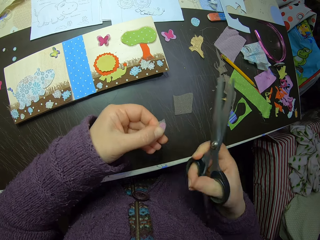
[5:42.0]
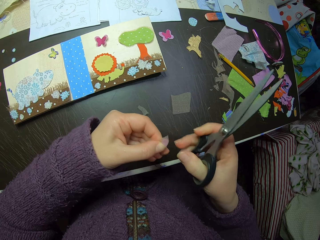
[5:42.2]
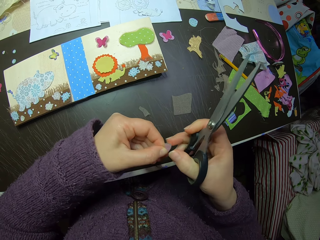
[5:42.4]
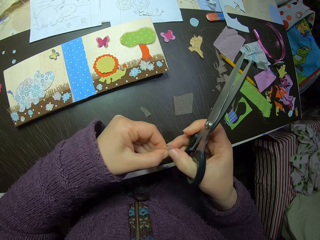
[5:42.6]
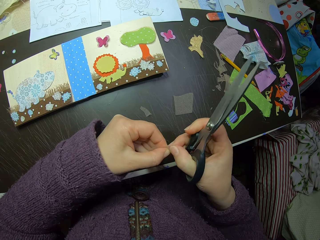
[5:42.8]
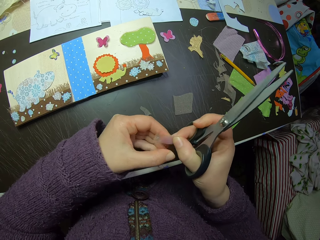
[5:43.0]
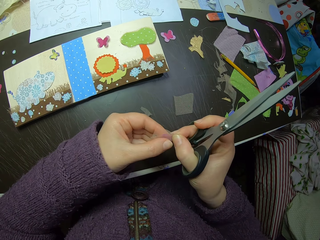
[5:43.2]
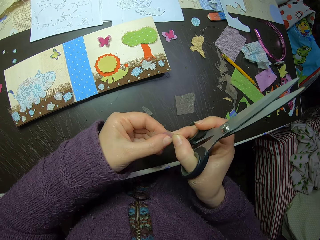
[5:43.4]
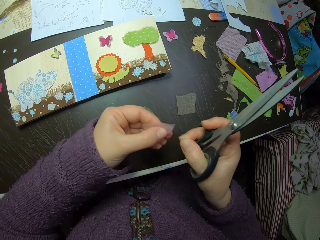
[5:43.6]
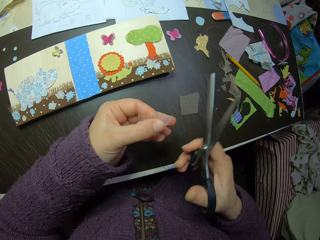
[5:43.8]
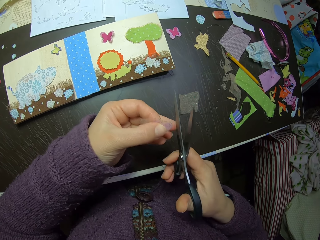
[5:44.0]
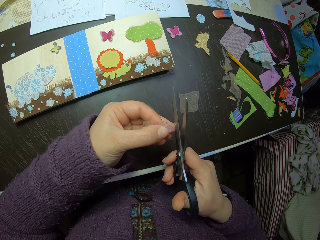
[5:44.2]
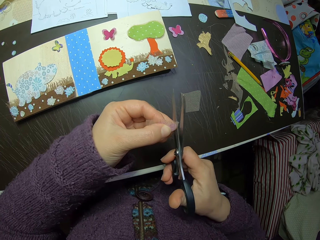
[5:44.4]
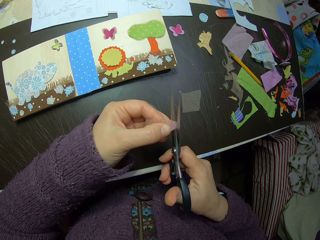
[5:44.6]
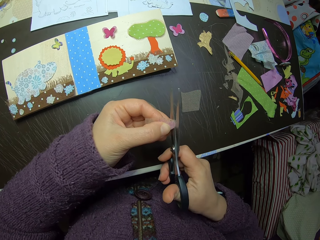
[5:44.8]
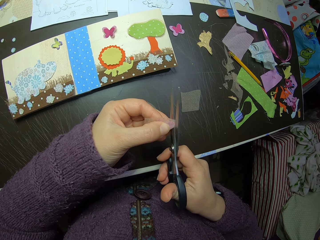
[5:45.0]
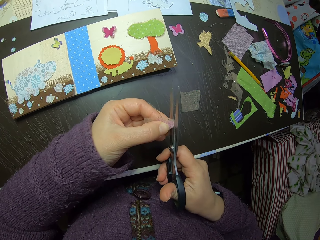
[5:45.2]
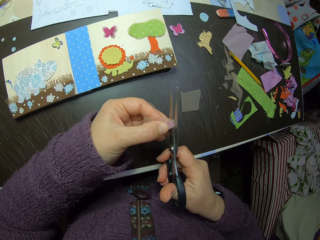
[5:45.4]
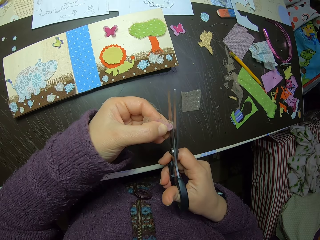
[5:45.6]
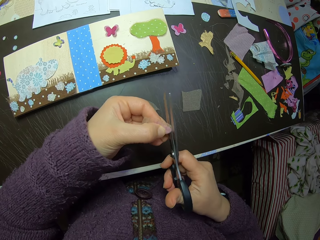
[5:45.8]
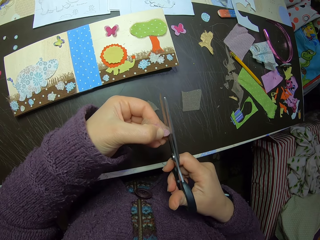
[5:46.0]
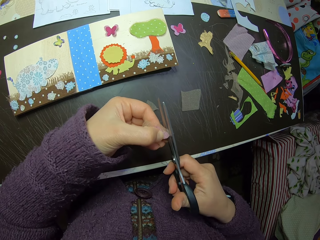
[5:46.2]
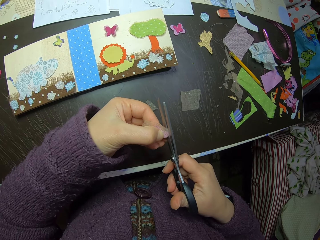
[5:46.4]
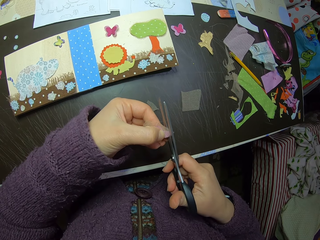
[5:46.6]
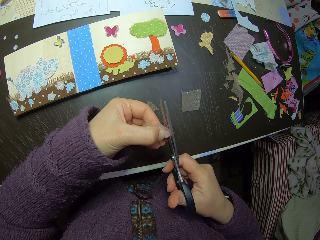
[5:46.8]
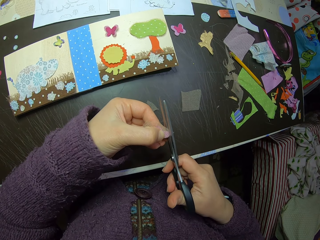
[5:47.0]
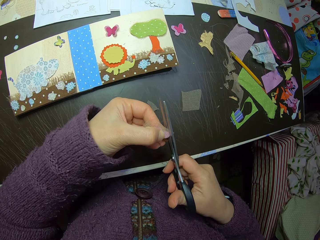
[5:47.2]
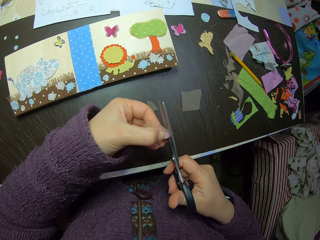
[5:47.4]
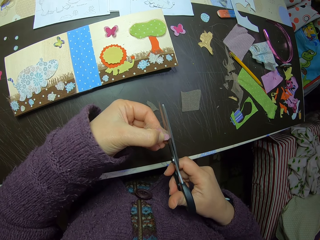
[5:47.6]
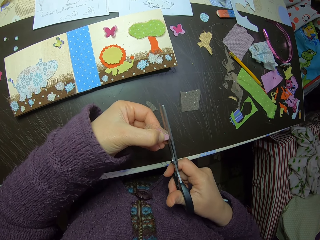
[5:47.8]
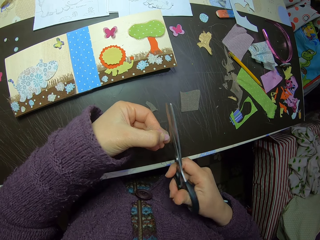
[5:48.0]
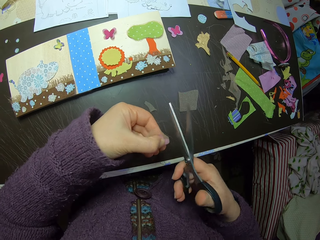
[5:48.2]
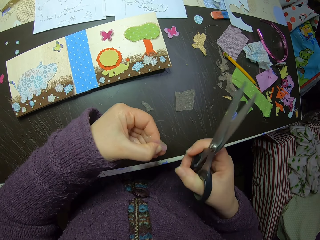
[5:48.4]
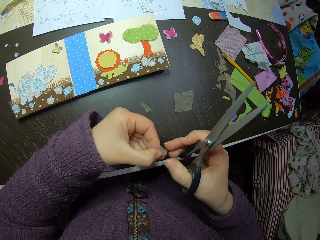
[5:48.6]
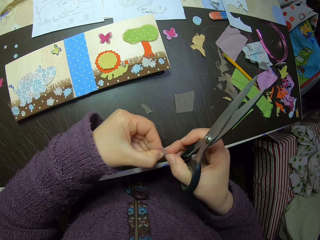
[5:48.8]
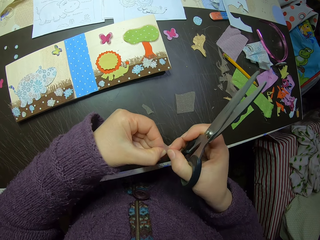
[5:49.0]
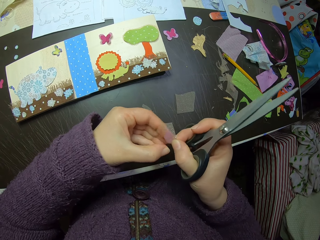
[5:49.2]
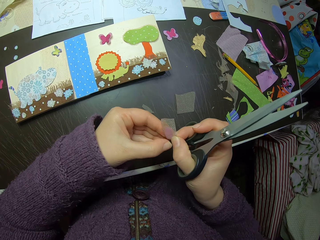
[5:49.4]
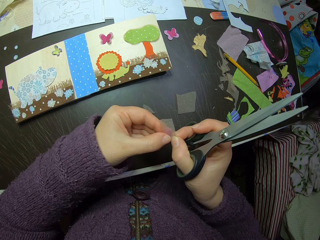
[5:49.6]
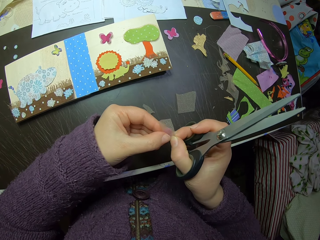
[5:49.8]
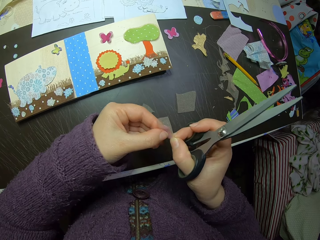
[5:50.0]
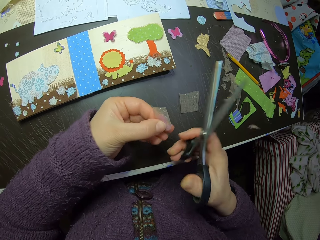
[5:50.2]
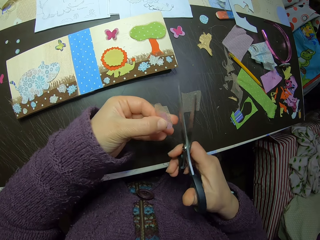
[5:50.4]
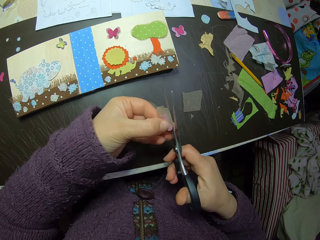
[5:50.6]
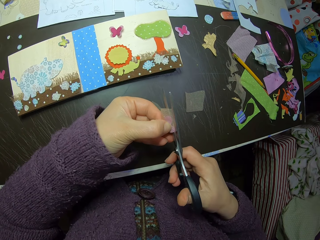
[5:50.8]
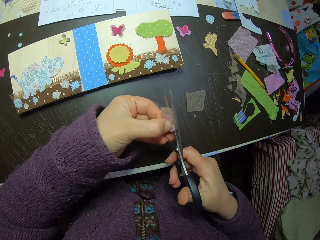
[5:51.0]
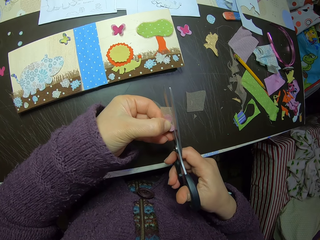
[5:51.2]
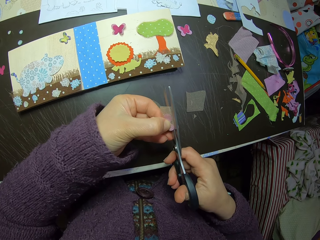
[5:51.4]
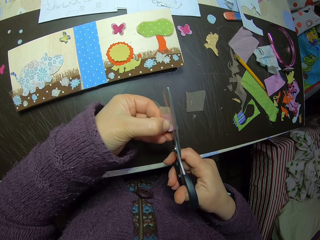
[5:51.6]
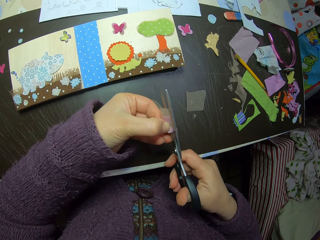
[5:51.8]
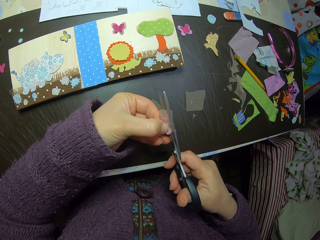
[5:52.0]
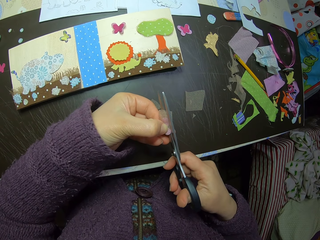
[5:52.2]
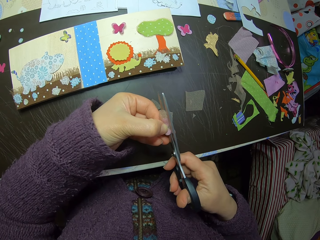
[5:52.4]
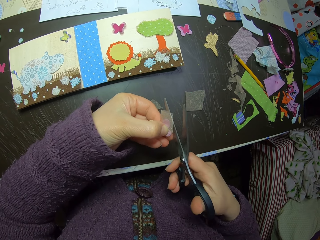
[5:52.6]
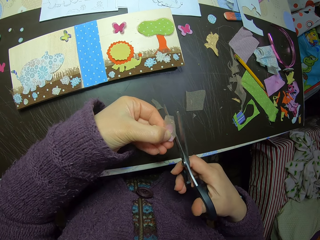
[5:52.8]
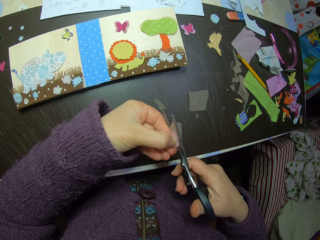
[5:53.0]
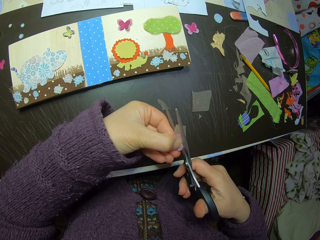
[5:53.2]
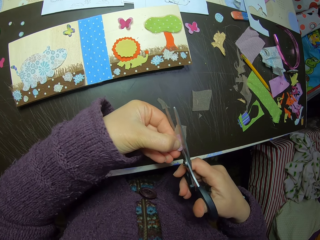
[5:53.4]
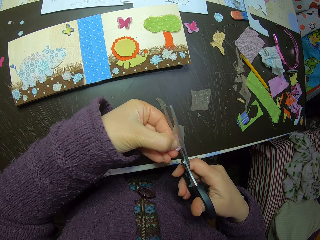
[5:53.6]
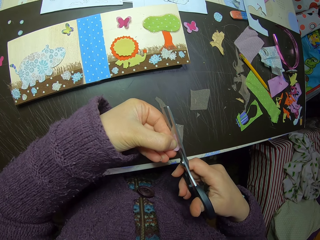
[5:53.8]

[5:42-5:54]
The camera wearer drops the piece of fabric on the table. They hold the folded butterfly paper cutting and fabric with both hands. They cut the fabric.

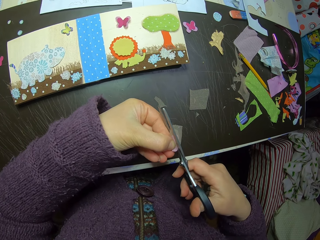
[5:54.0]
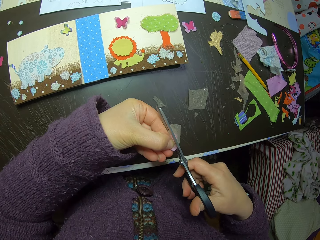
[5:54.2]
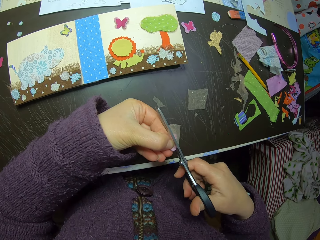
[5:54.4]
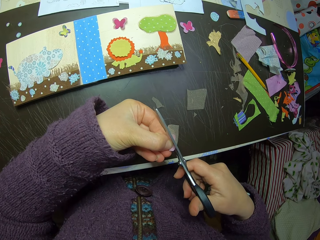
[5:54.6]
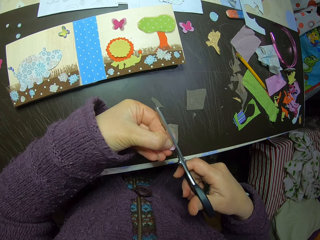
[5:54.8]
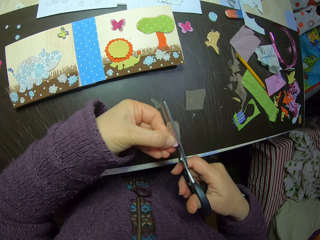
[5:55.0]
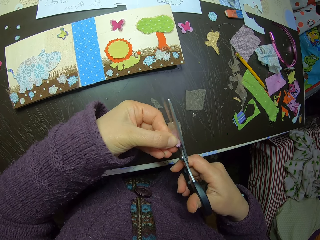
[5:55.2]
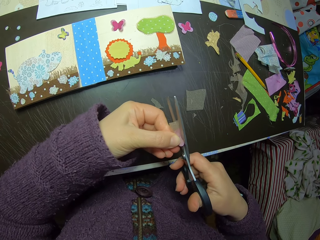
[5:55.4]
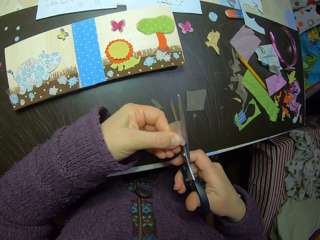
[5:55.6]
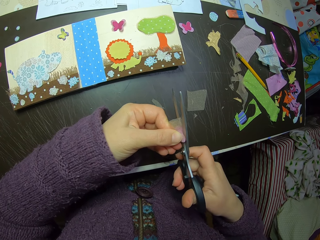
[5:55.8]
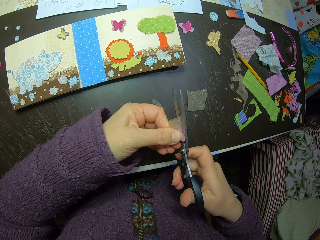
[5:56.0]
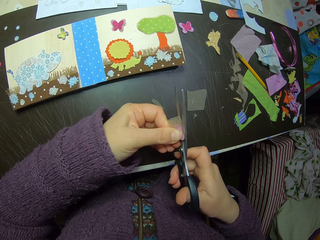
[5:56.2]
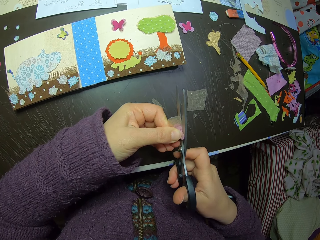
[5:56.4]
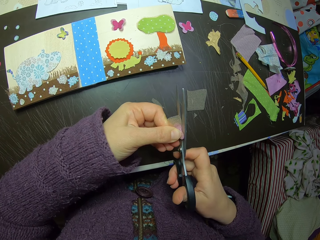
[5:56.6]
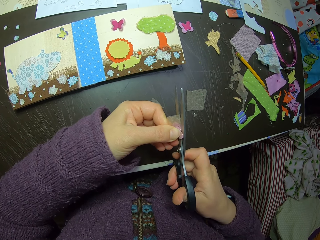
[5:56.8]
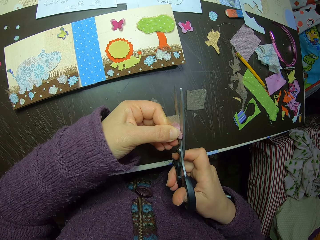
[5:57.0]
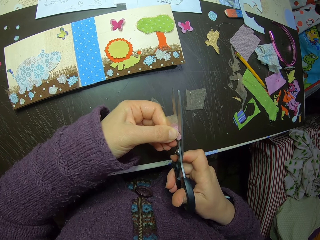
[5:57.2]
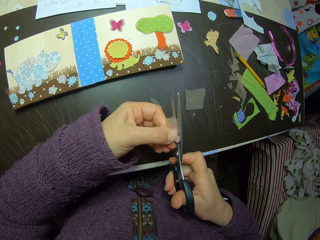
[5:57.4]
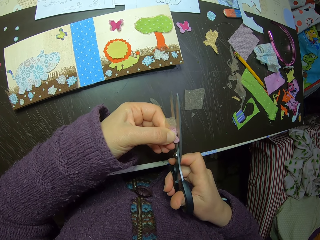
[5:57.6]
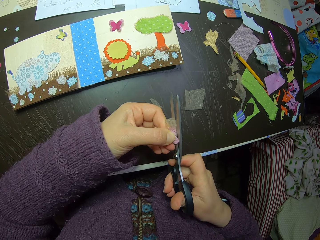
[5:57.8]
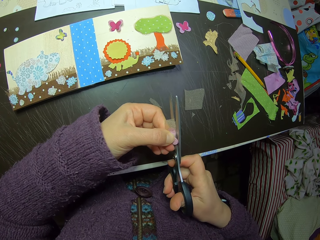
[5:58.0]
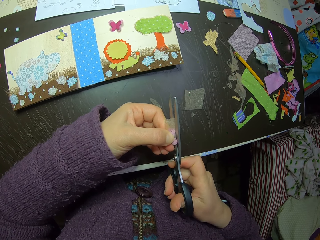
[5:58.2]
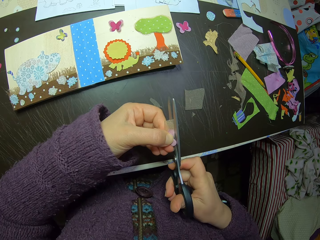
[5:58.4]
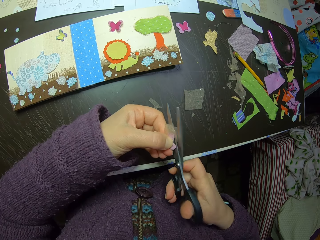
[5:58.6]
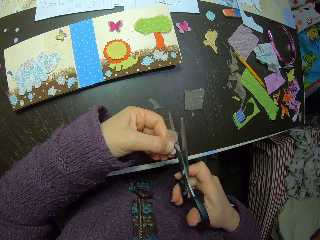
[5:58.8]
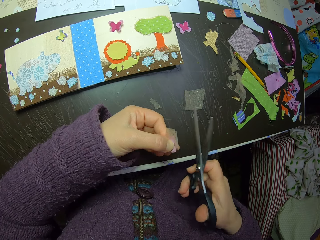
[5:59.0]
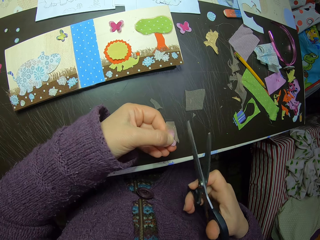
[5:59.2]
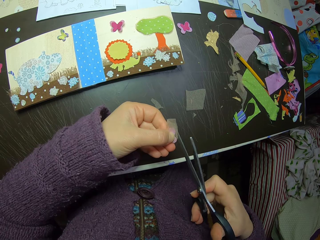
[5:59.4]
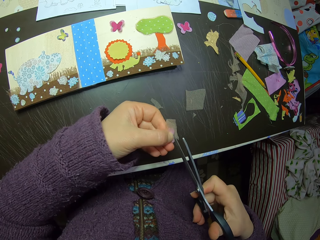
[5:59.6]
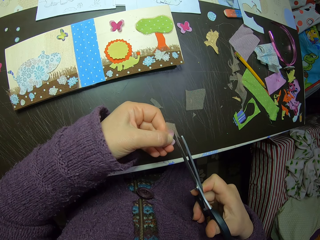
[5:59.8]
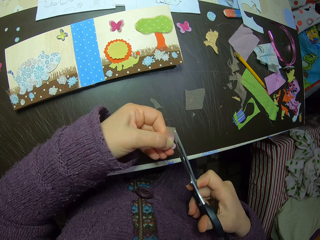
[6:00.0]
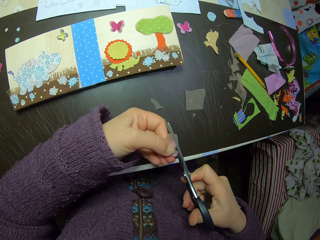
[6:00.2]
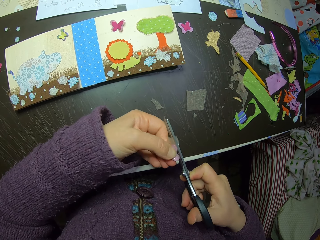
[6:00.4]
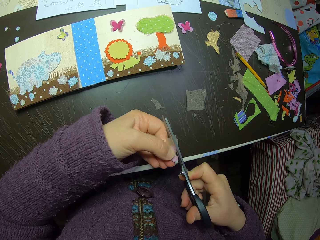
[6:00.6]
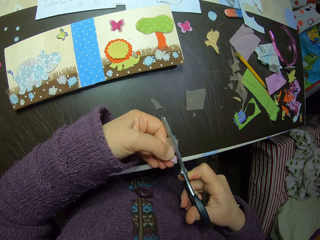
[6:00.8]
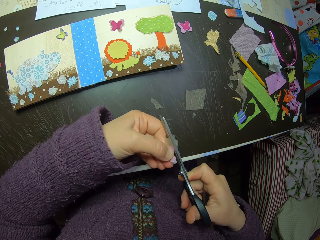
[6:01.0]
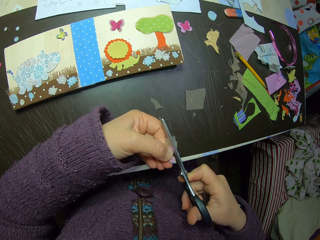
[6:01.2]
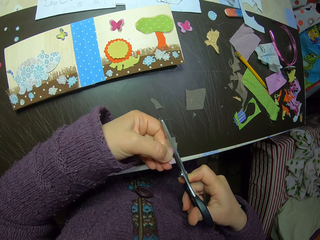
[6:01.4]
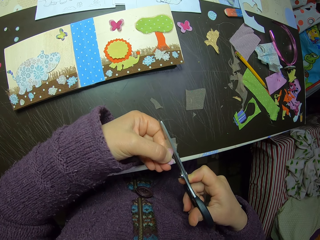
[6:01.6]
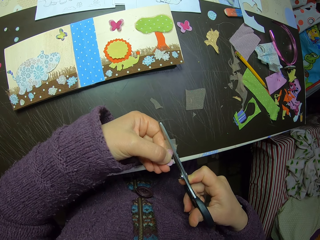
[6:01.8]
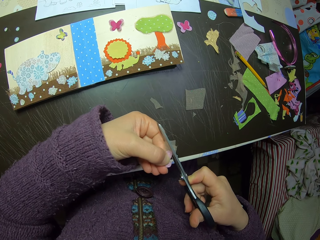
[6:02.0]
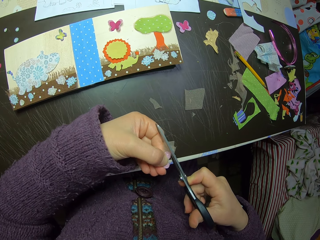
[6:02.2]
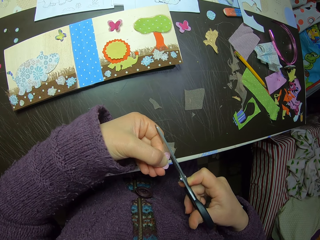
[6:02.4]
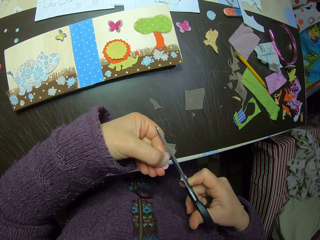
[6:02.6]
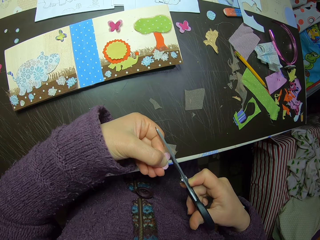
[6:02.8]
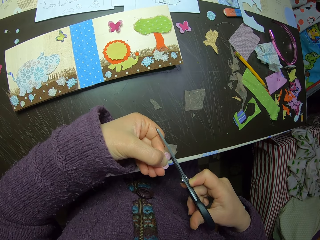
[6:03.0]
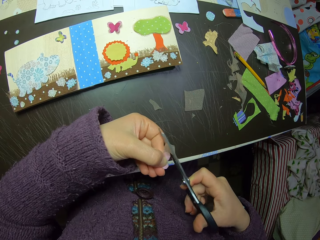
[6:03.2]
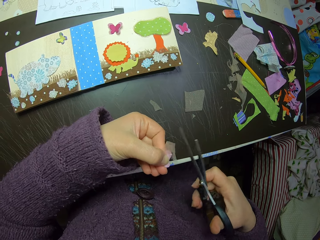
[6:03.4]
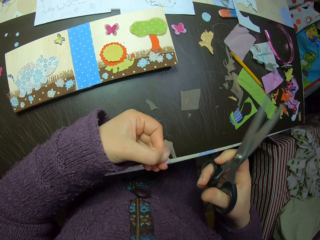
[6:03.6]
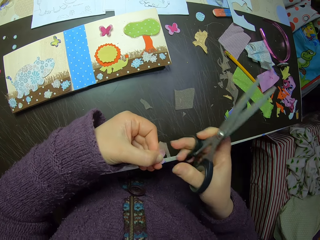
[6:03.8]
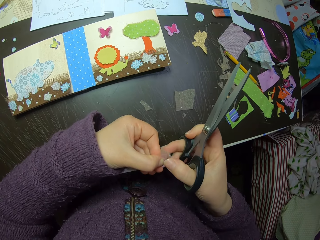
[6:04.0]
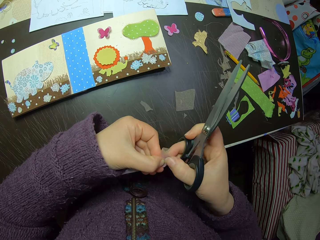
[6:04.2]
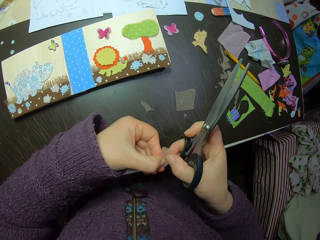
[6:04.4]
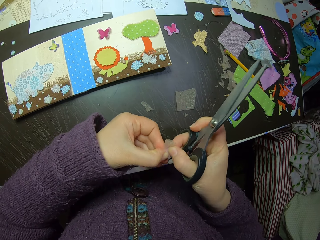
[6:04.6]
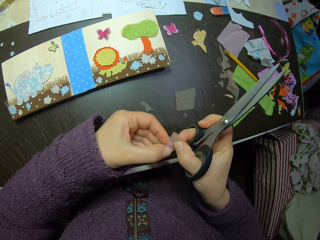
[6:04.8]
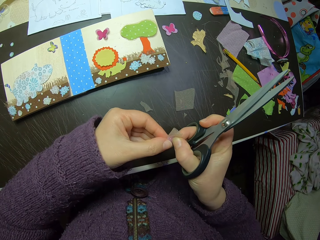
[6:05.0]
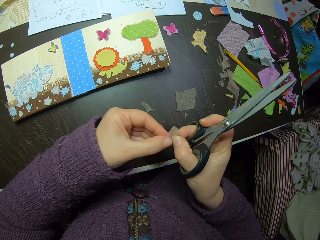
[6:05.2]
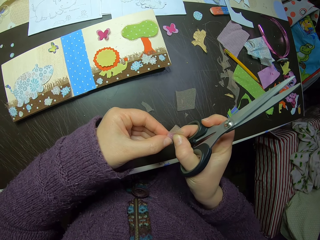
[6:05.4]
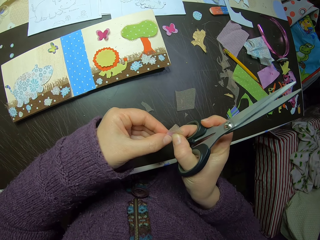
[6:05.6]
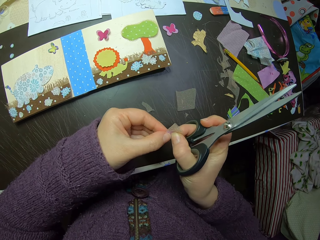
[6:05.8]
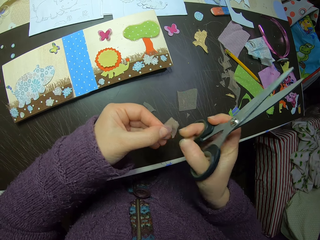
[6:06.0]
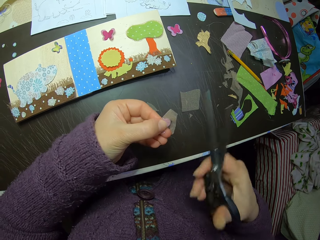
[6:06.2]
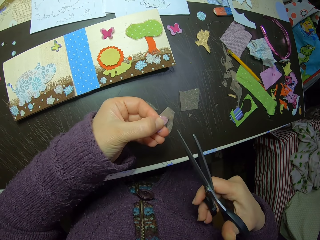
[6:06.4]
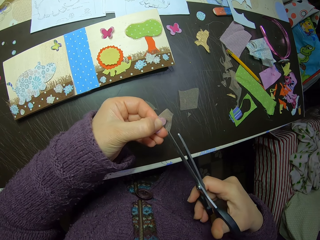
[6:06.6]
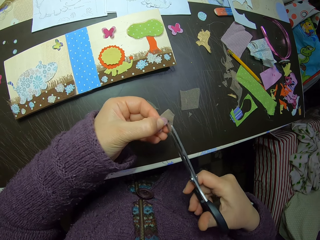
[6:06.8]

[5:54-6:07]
The camera wearer holds the fabric.
